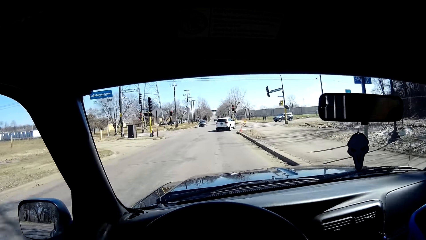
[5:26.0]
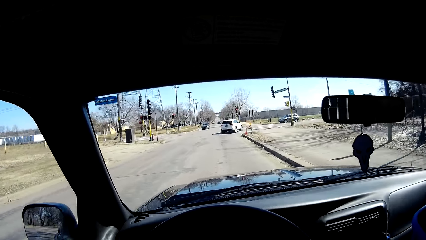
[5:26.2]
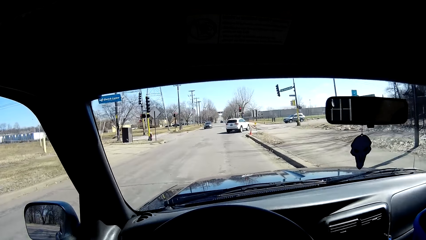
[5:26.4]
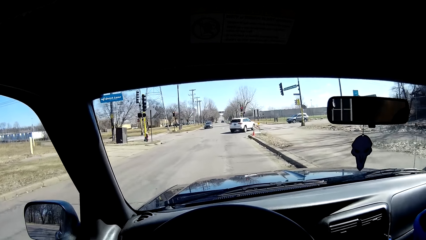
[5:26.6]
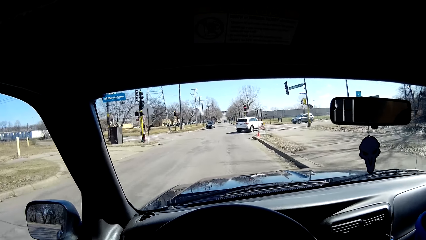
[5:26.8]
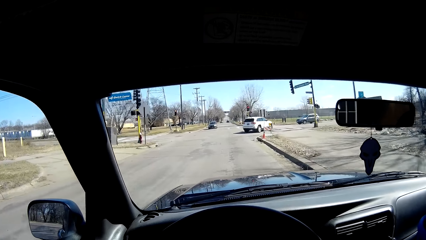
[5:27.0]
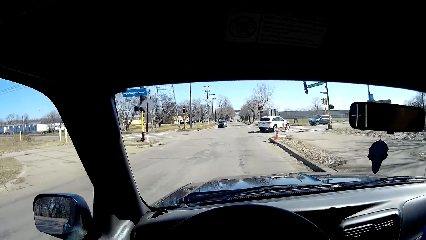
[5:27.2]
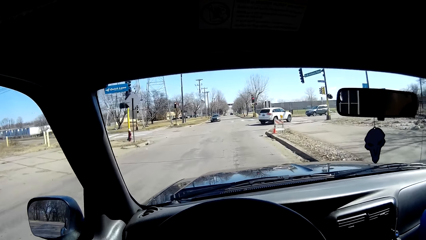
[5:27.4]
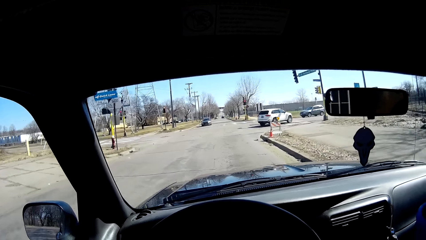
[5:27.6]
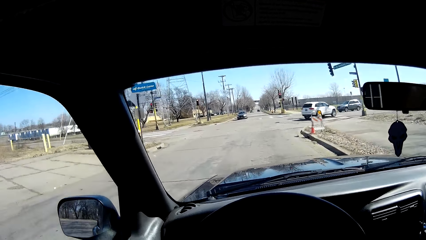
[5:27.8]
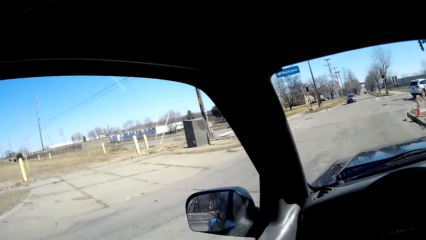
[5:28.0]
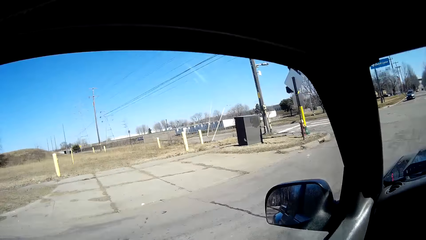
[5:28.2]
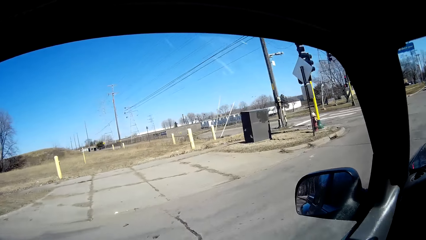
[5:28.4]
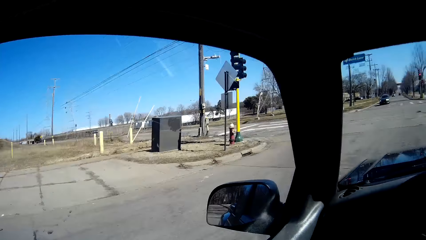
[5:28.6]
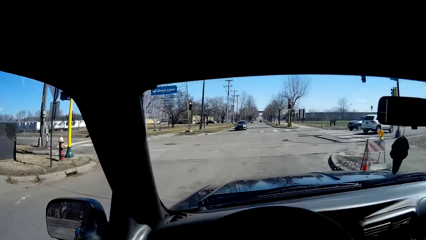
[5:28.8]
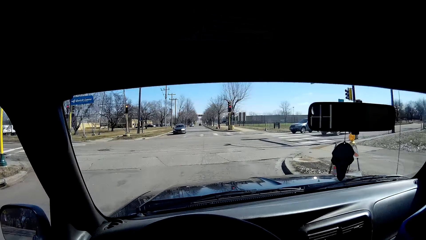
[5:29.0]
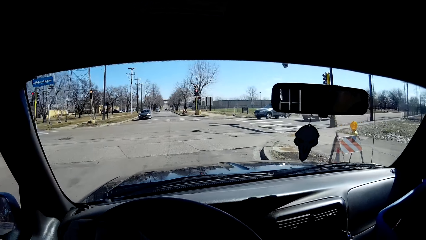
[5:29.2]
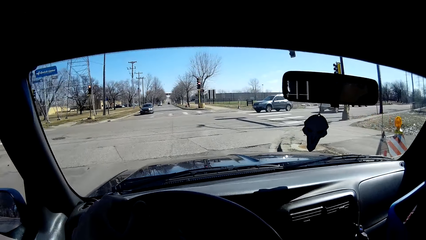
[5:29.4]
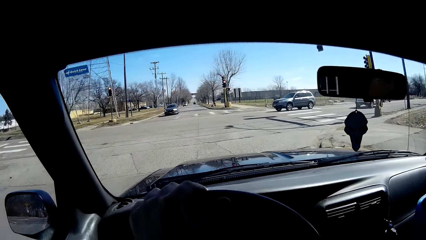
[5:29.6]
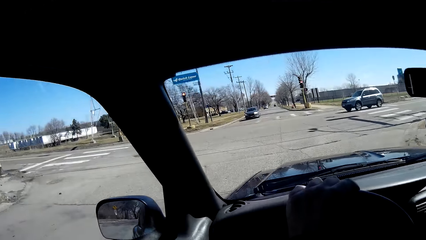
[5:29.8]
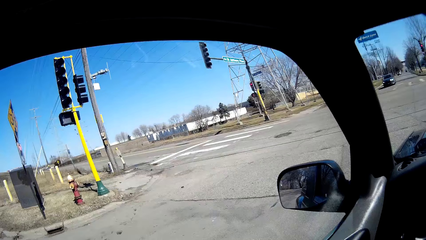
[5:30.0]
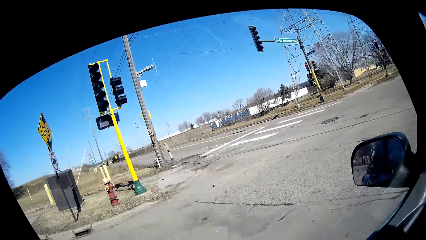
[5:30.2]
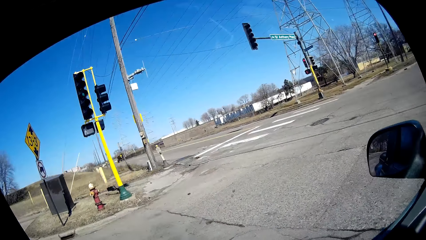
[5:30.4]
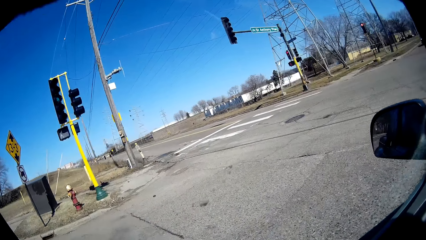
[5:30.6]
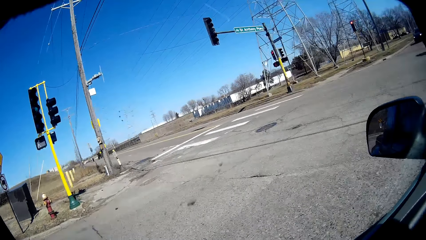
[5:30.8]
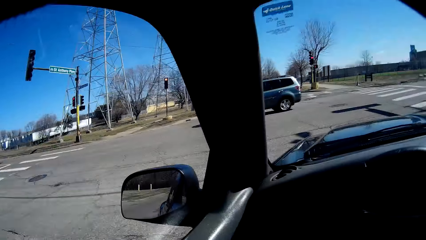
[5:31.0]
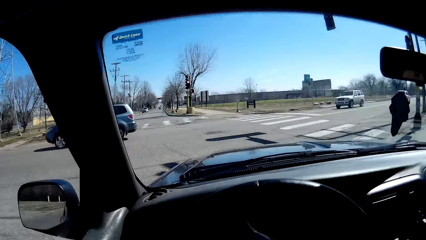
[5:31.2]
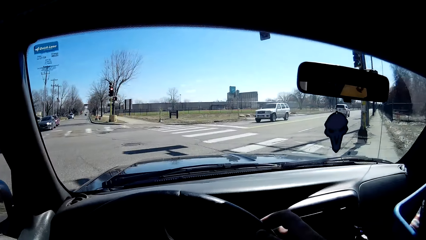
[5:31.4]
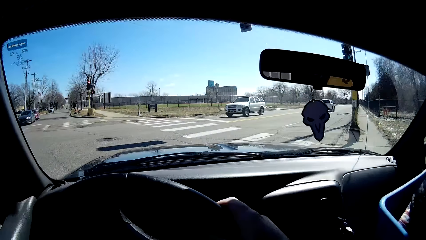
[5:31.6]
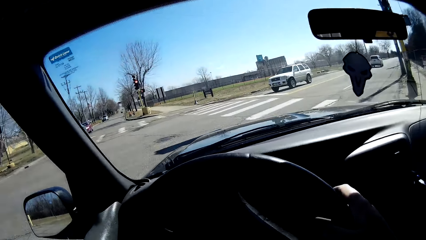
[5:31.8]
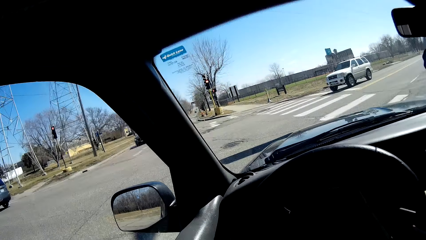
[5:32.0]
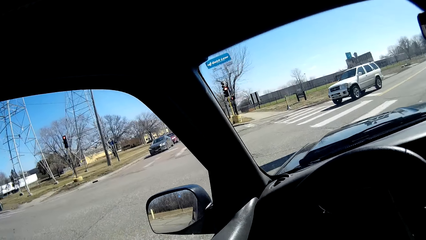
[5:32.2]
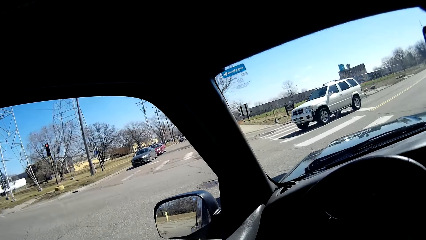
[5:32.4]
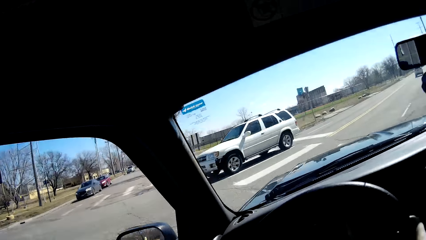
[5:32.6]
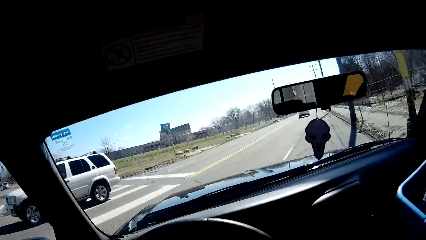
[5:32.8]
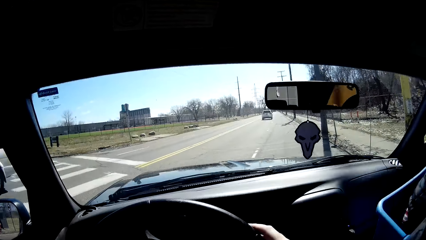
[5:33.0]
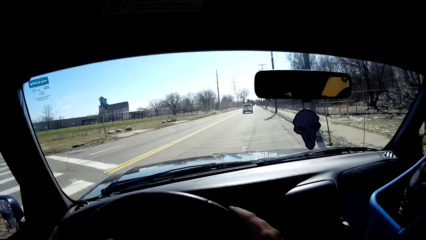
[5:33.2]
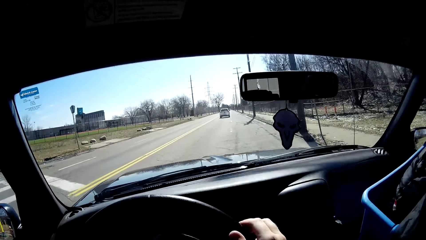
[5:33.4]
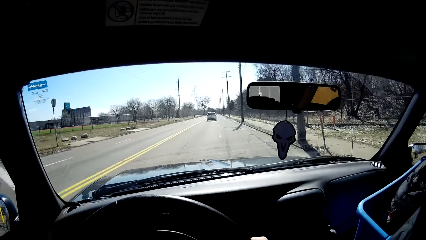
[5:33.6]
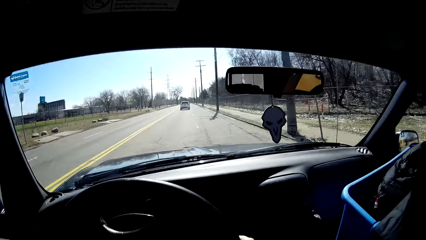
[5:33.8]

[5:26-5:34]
The camera wearer turns his head.

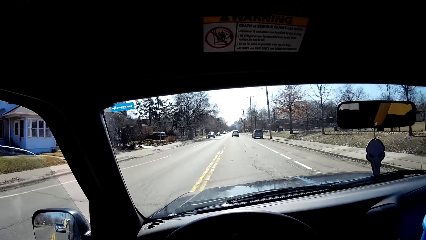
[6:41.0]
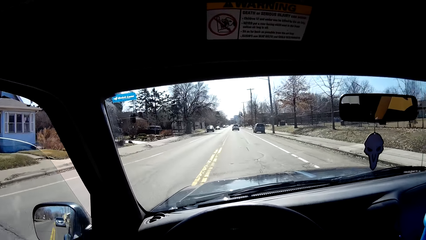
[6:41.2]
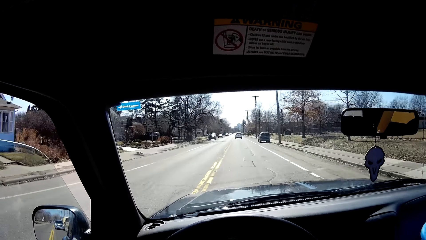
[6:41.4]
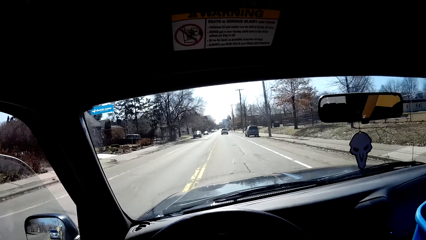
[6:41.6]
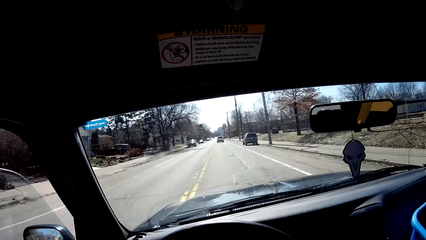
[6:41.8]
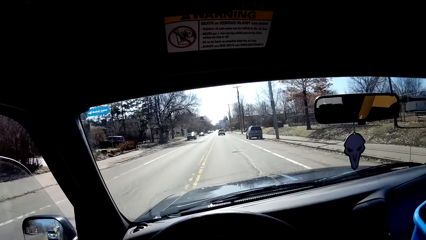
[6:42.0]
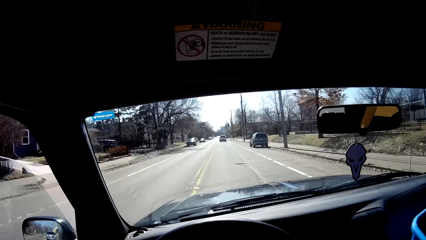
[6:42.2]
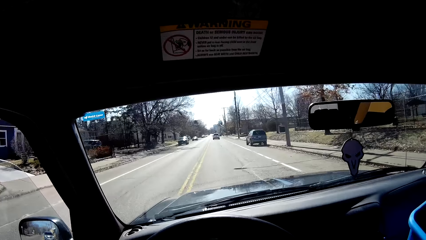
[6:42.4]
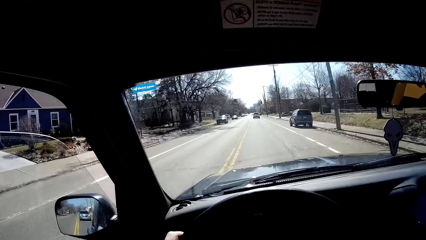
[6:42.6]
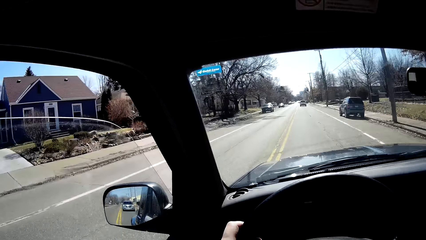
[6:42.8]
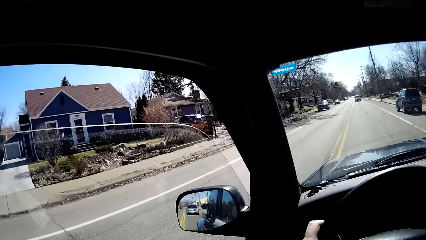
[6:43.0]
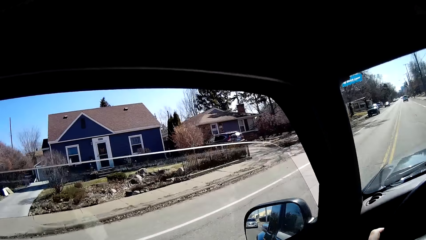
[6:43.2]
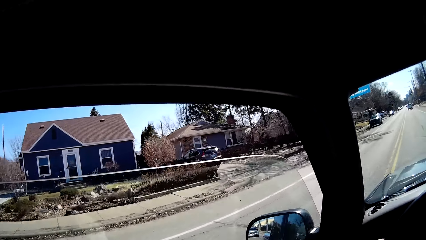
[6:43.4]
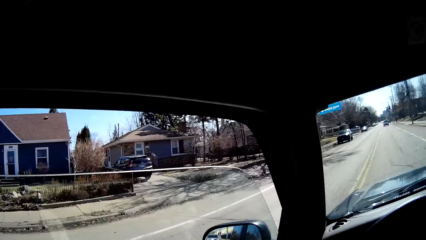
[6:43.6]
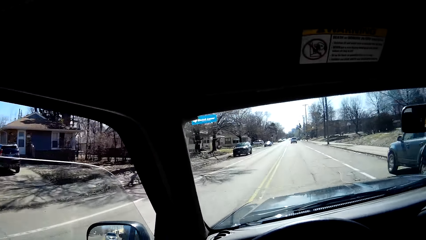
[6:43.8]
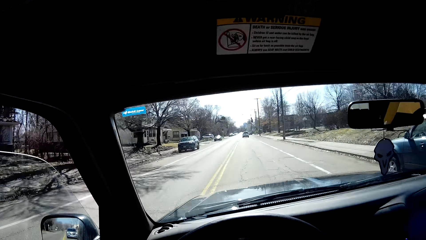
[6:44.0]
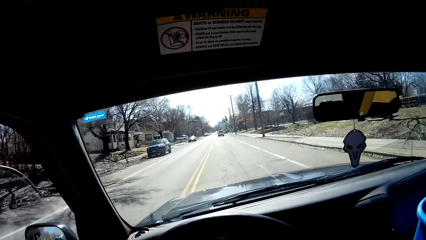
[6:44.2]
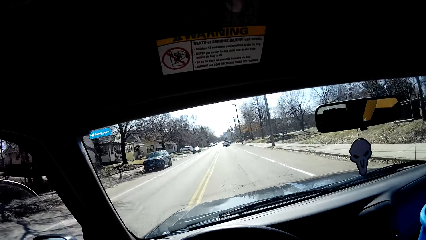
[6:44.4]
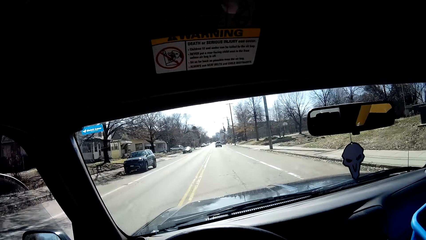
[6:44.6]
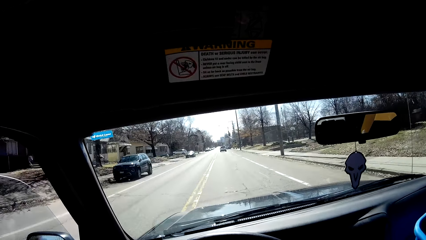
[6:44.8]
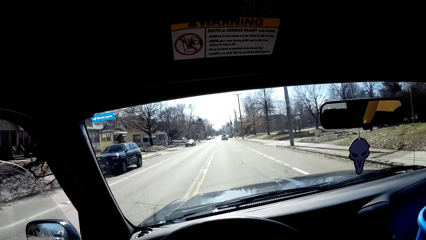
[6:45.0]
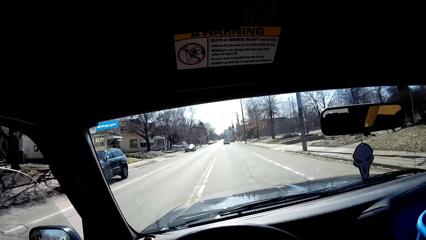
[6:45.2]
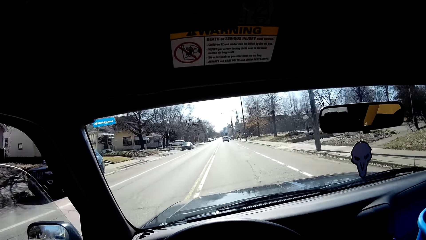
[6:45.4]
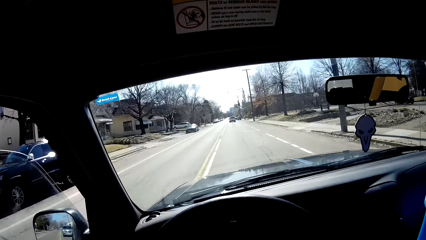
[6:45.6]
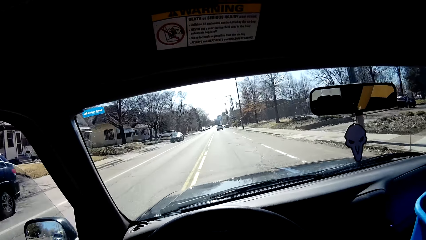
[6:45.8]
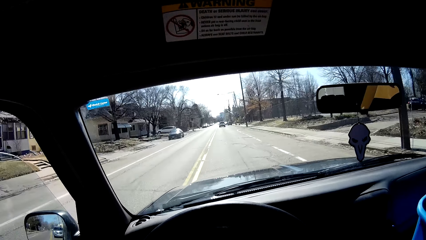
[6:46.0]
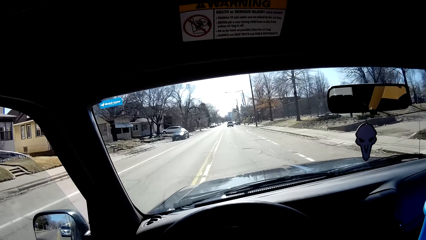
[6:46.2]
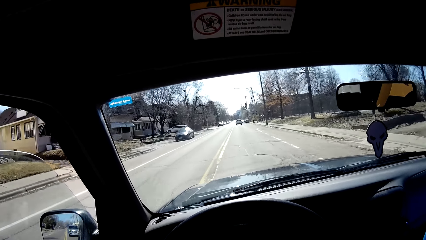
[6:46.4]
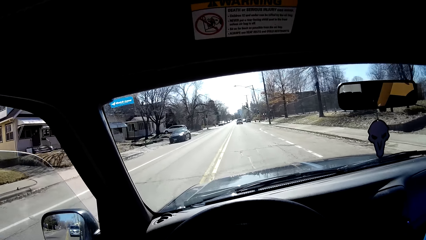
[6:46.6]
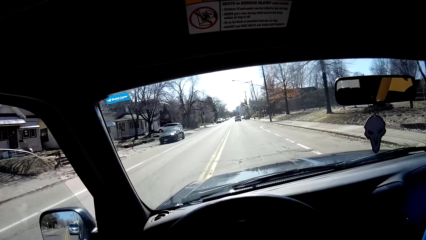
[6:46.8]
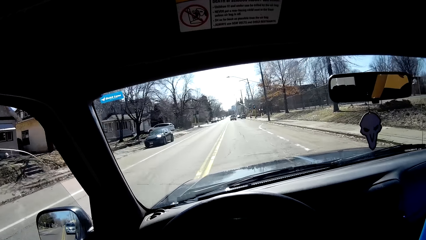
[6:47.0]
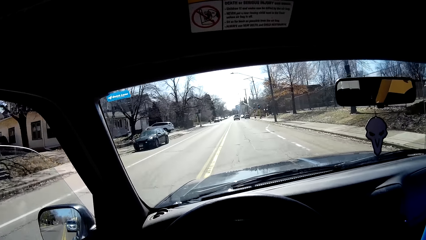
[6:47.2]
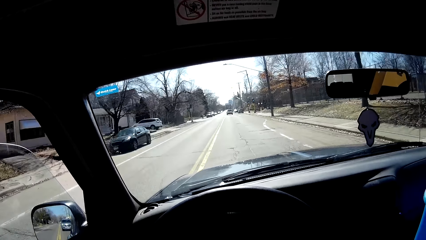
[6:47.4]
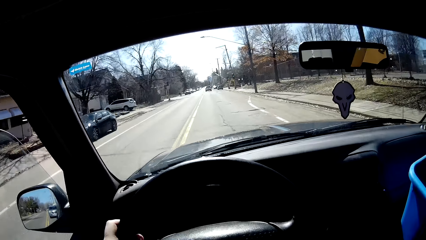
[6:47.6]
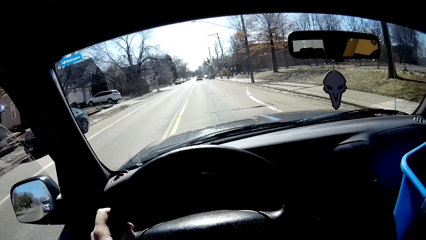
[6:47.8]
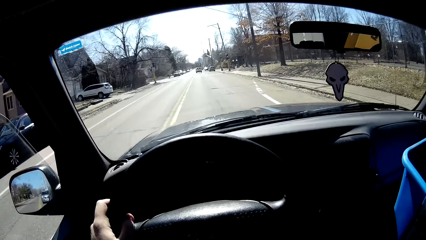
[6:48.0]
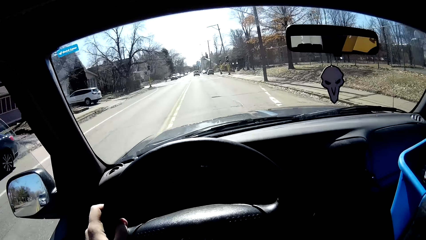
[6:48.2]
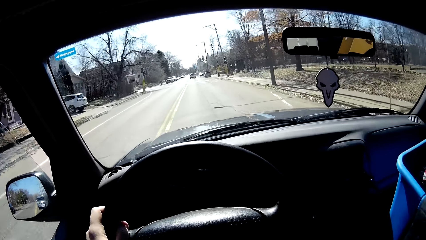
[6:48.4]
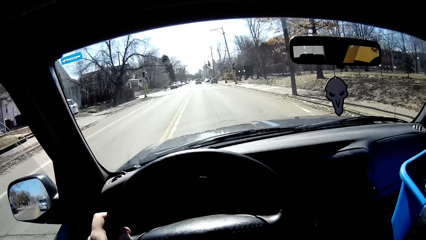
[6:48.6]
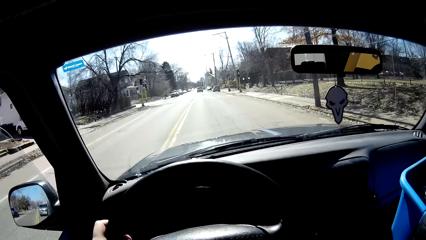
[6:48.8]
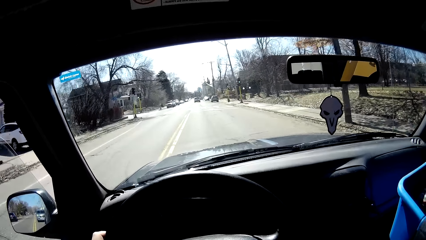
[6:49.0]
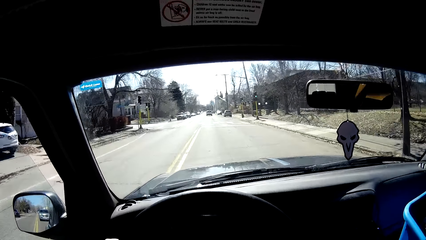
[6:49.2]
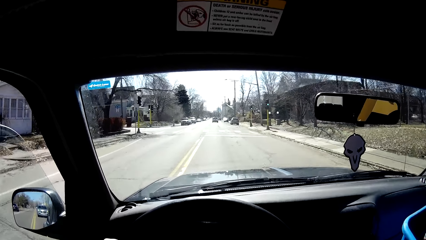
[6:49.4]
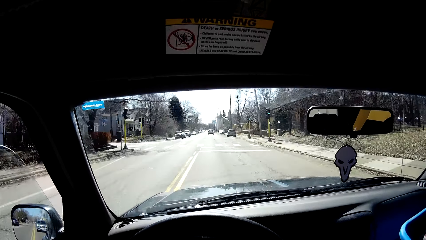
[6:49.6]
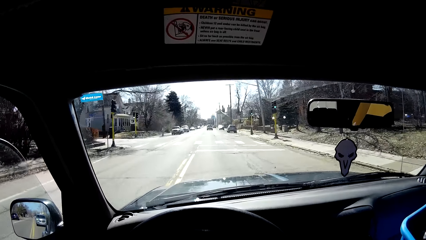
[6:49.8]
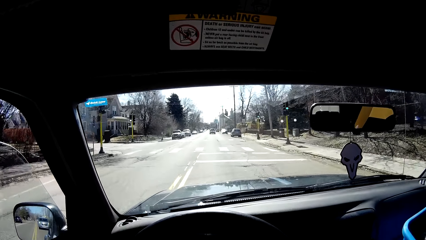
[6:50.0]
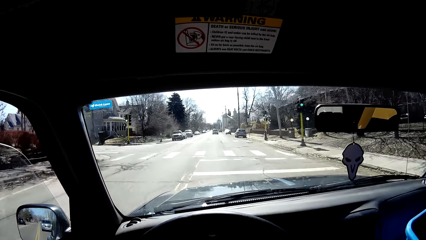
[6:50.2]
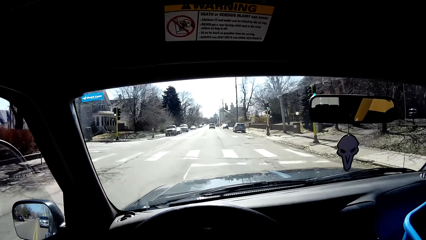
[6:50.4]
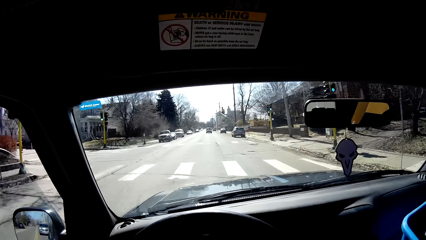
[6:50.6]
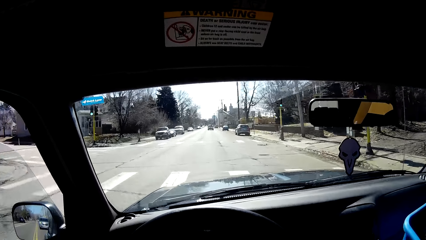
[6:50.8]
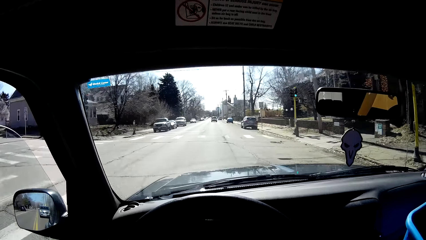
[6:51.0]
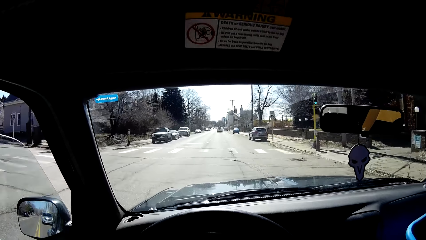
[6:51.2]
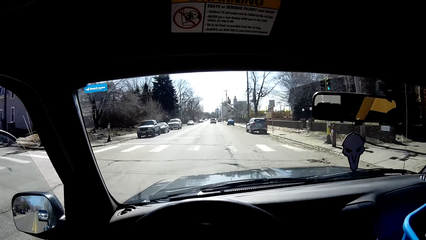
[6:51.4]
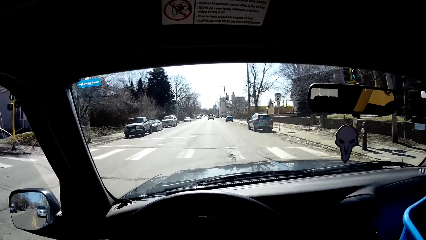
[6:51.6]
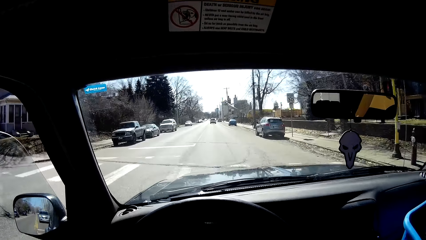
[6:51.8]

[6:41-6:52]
The camera wearer turns his head.
